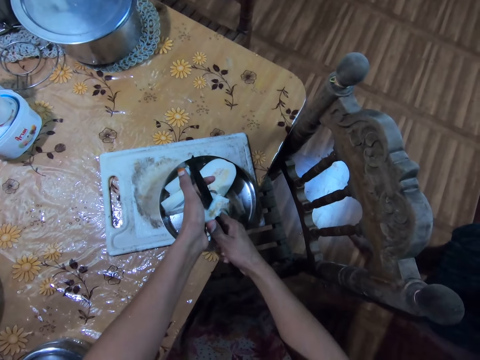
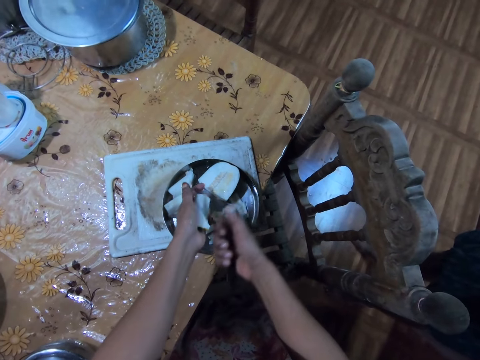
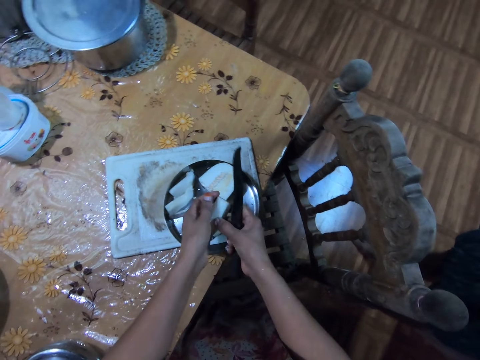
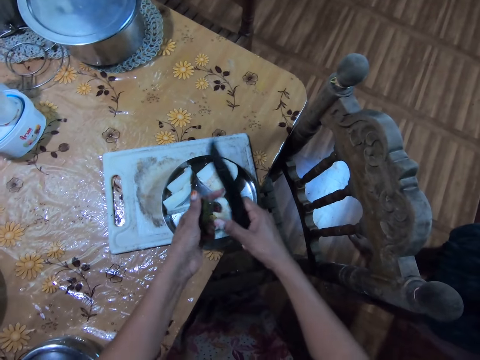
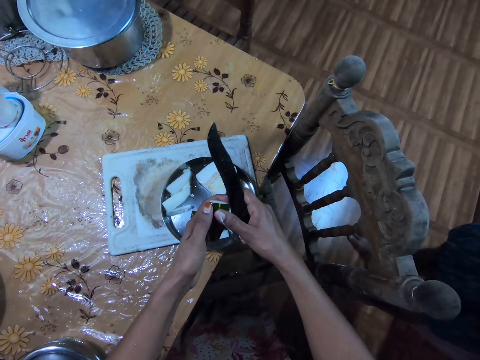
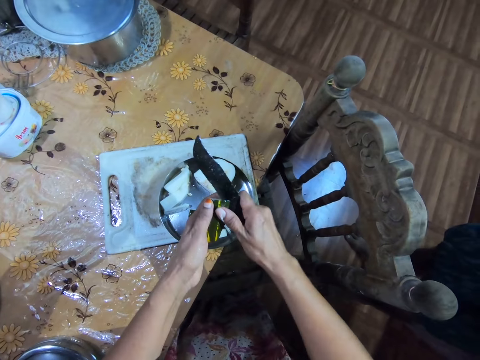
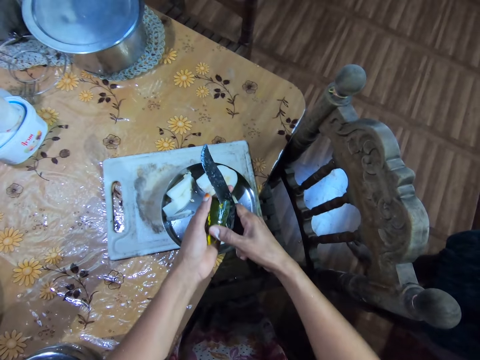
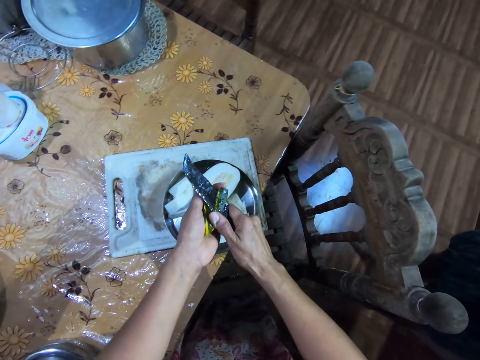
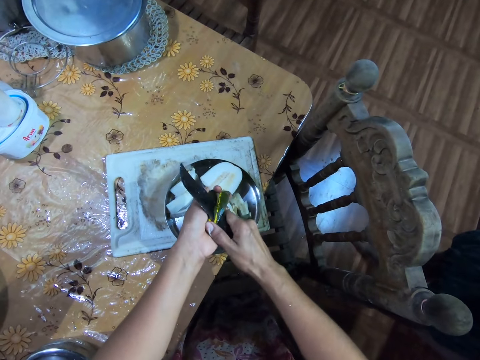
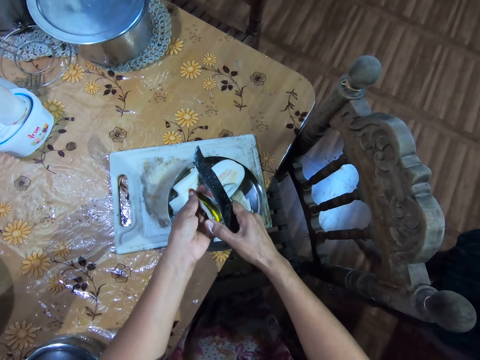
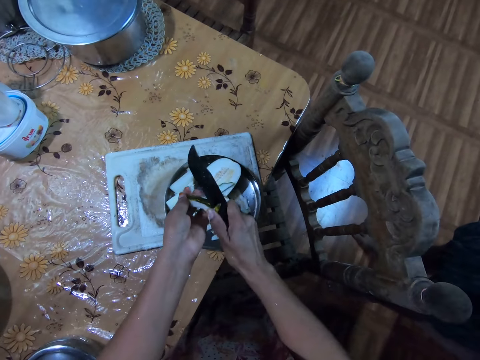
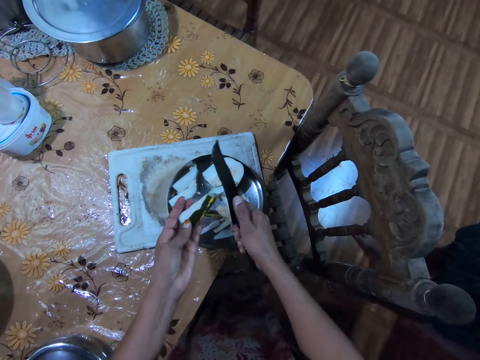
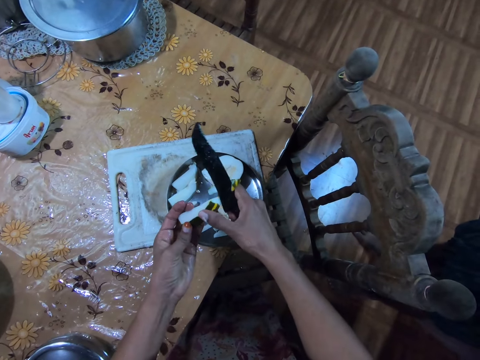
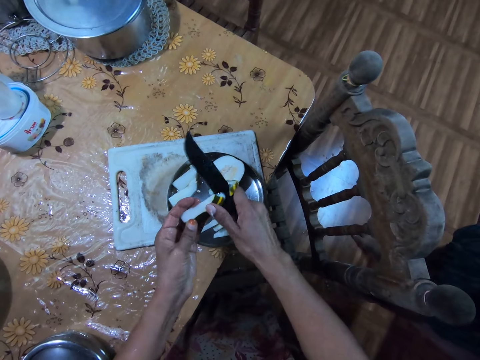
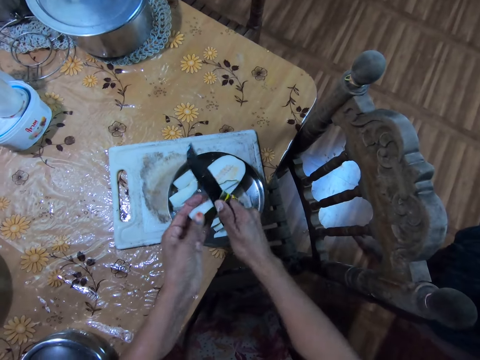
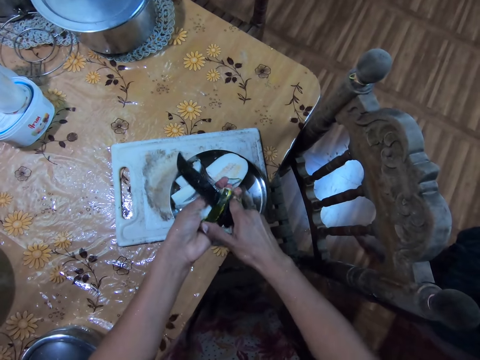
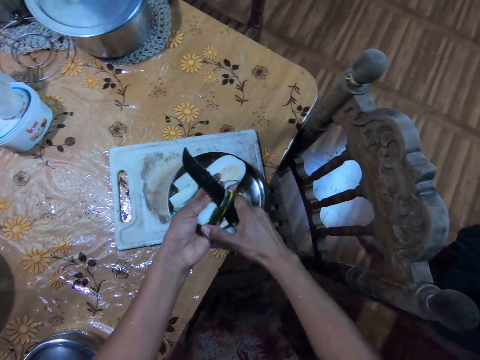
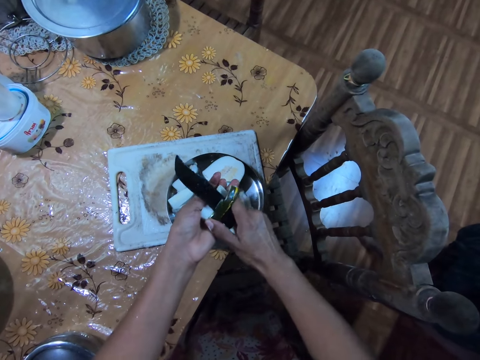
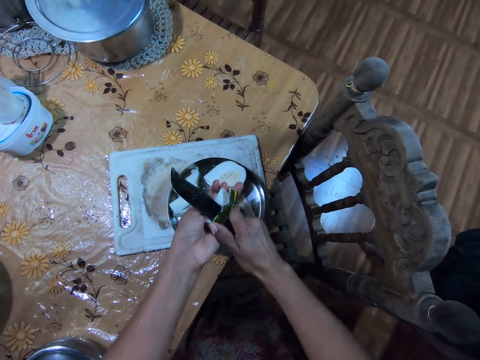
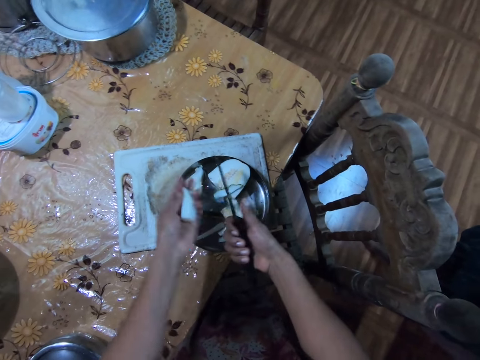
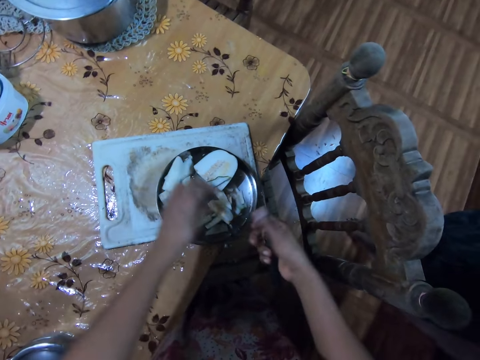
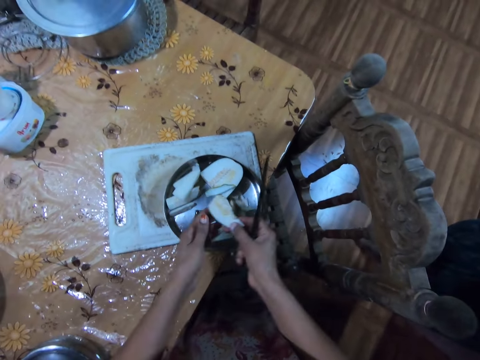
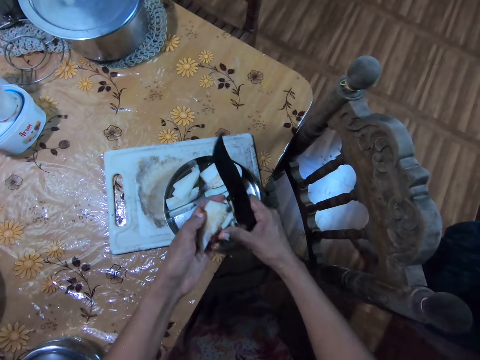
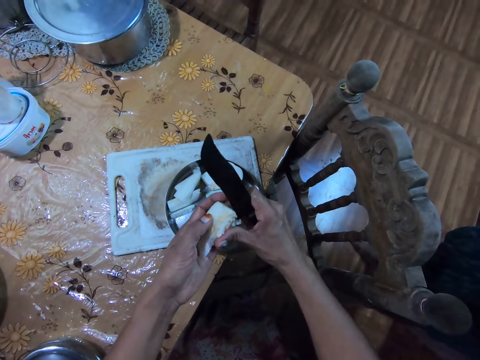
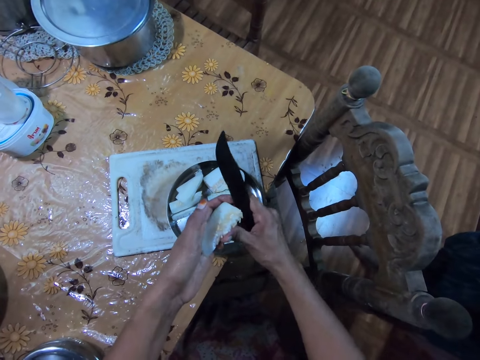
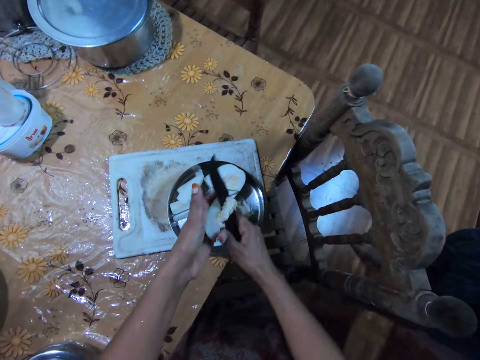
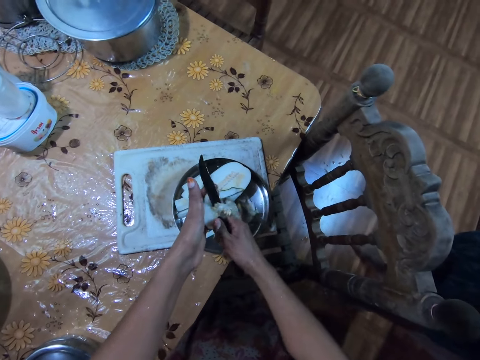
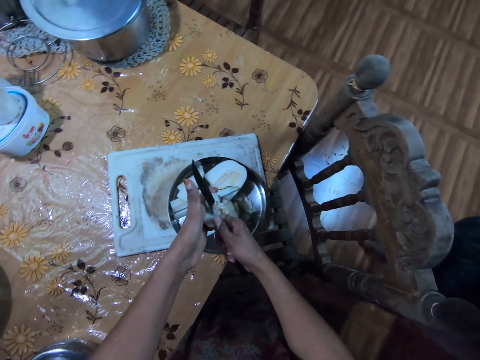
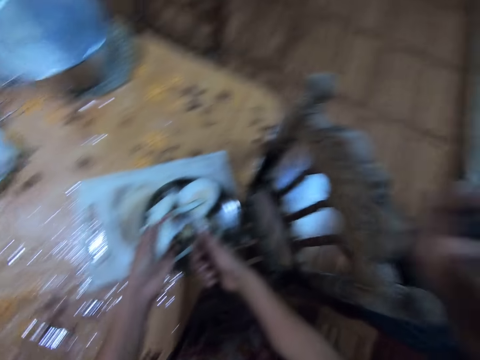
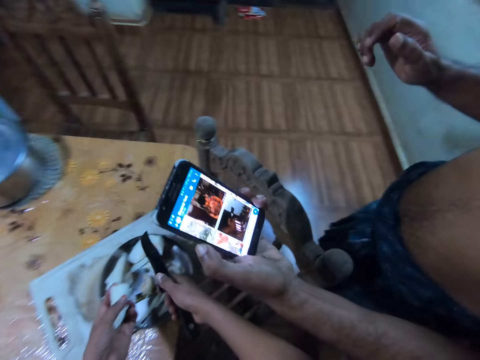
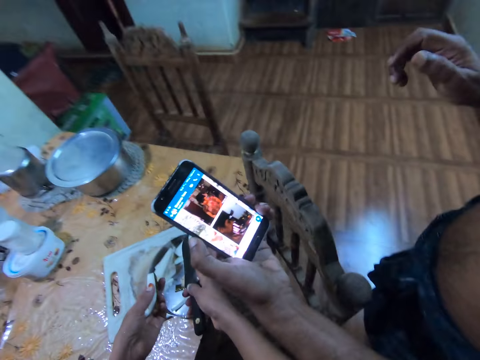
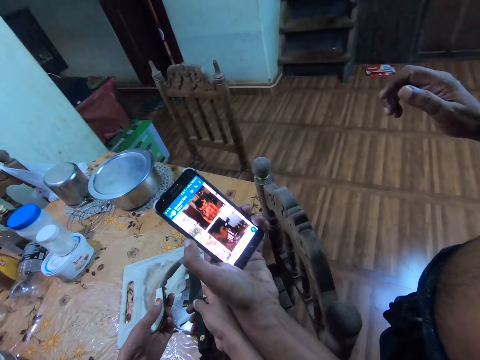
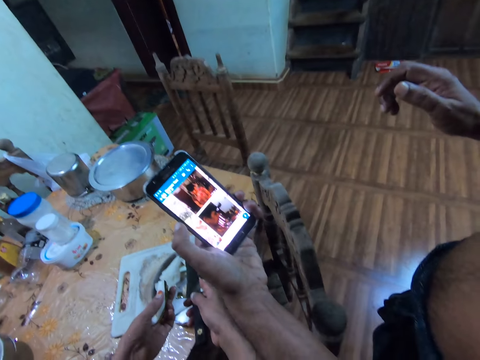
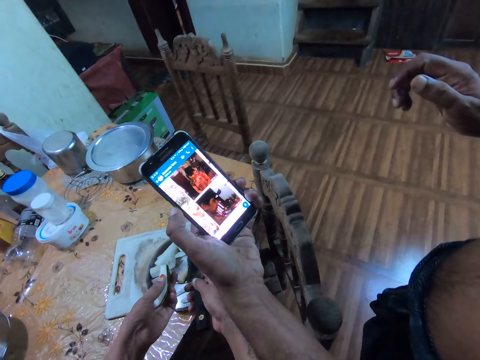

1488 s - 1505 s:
The camera wearer moves a cut cucumber on the knife in her right hand into the bowl on the chopping board on the dining table with her right thumb. She flips the cucumber in her left hand with her right hand. She skins the cucumber in her left hand with the knife in her right hand. She skins the cucumber again. She moves a cucumber skin on the knife in her right hand into the bowl on the chopping board on the dining table with her right hand. She drops the cucumber in her left hand in the bowl on the chopping board on the dining table. She takes the cucumber from the bowl on the chopping board on the dining table with her right hand. She passes the cucumber in her right hand to her left hand. She cuts the cucumber in her left hand with the knife in her right hand. She moves a cut cucumber on the knife in her right hand into the bowl on the chopping board on the dining table with her right thumb. She looks at a man's phone.

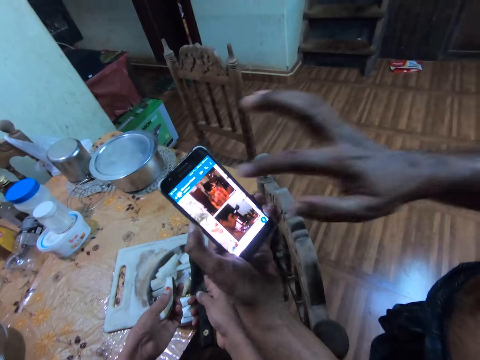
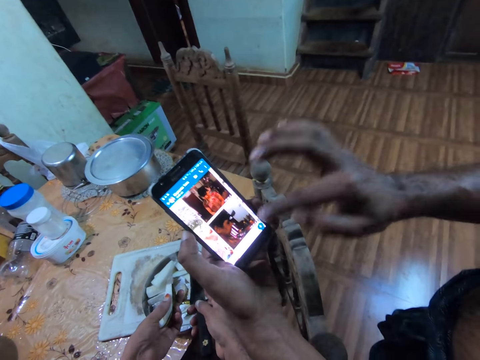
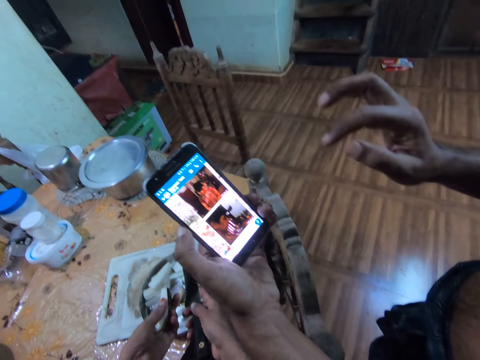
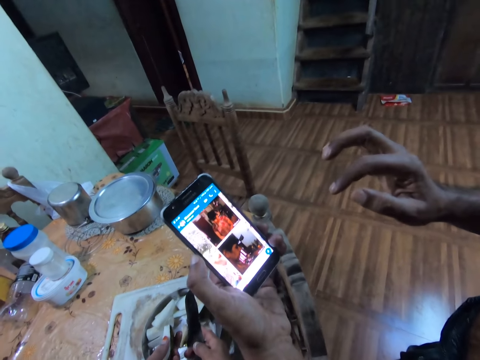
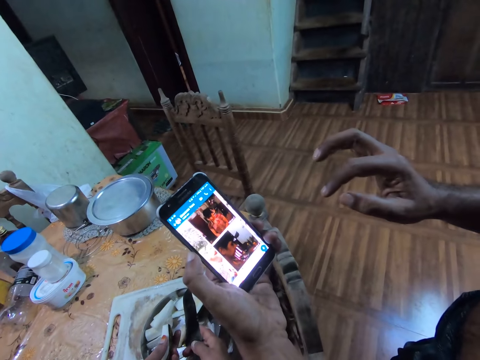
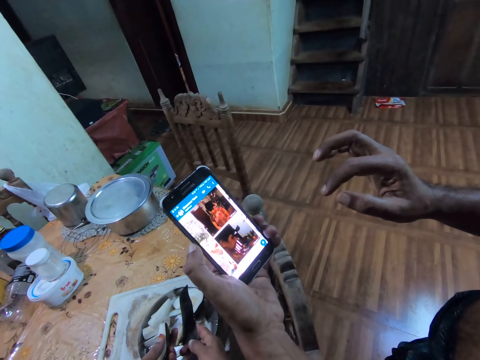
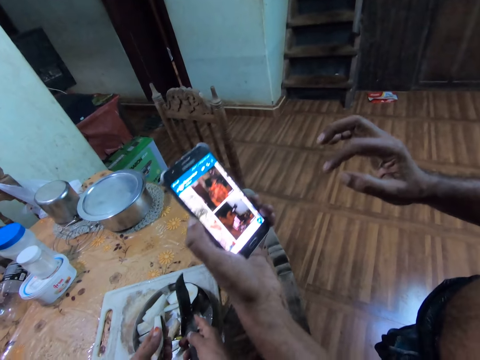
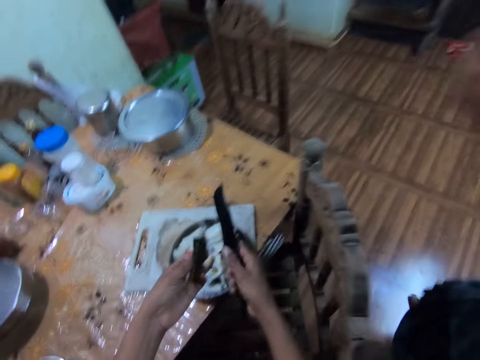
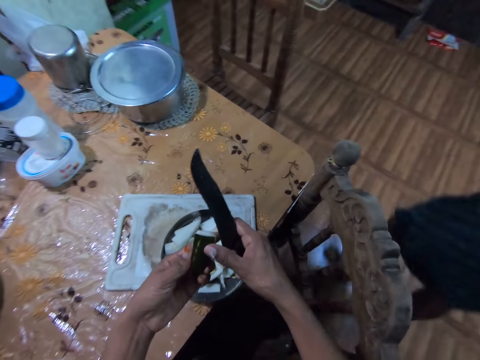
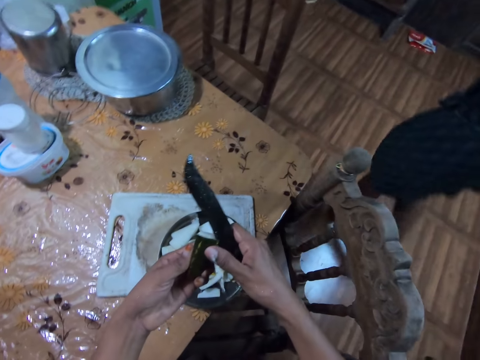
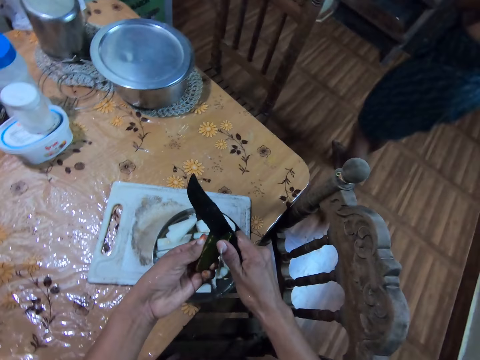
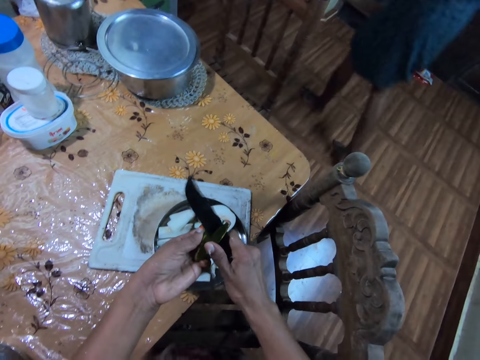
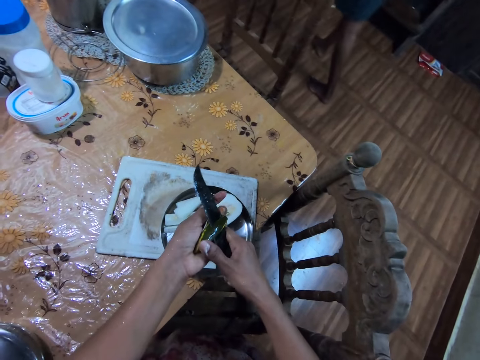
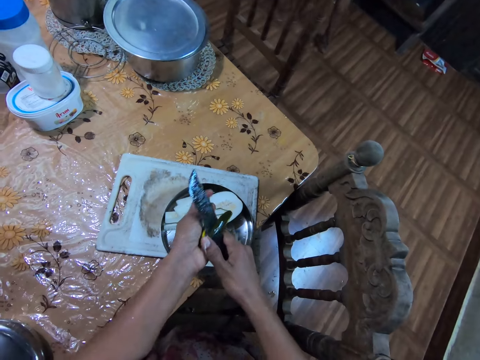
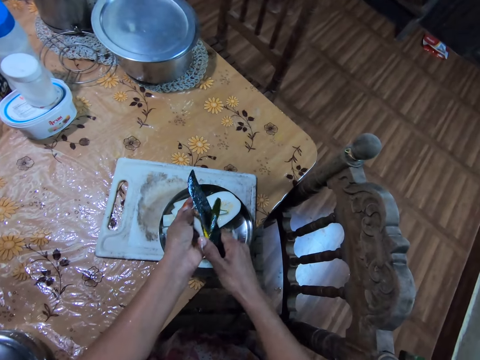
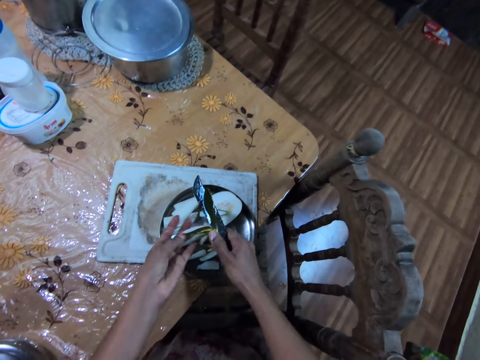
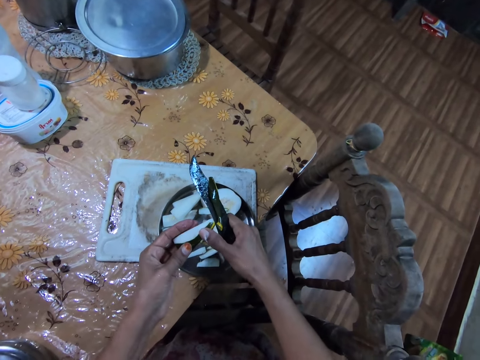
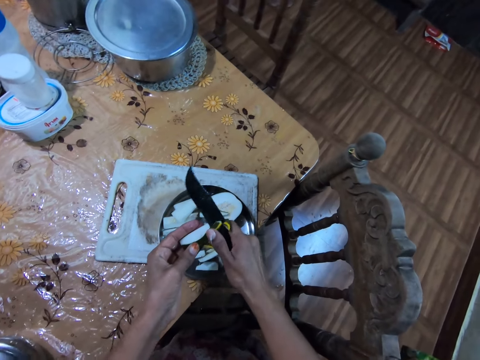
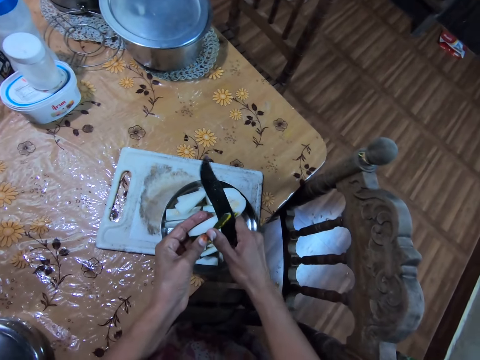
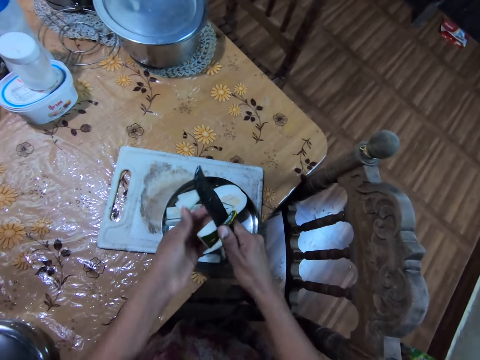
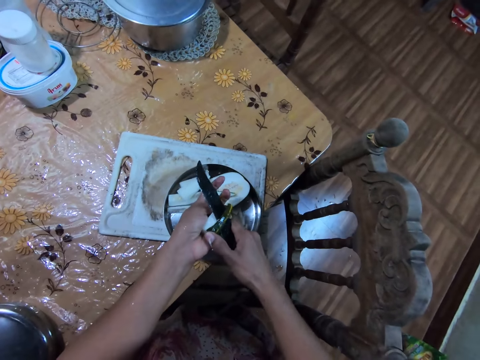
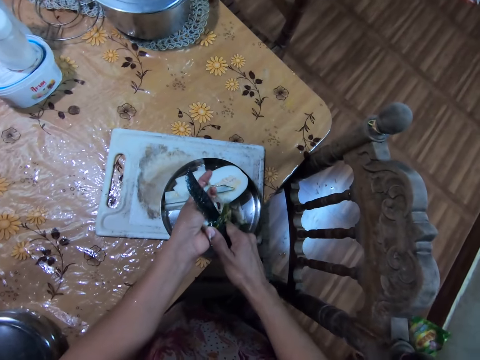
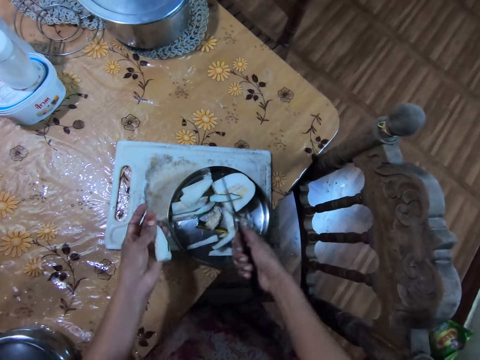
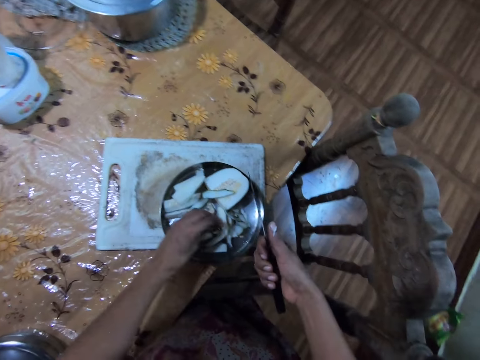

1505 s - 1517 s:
A man operates a phone in his left hand with his right hand. The camera wearer skins the cucumber in her left hand with the knife in her right hand. The man walks past the camera wearer. The camera wearer moves a cucumber skin on the knife in her right hand into the bowl on the chopping board on the dining table with her right hand. She drops the cucumber in her left hand in the bowl on the chopping board on the dining table.
